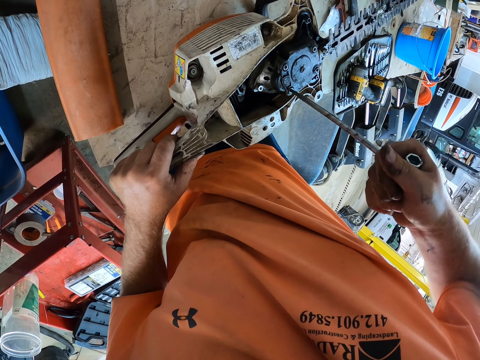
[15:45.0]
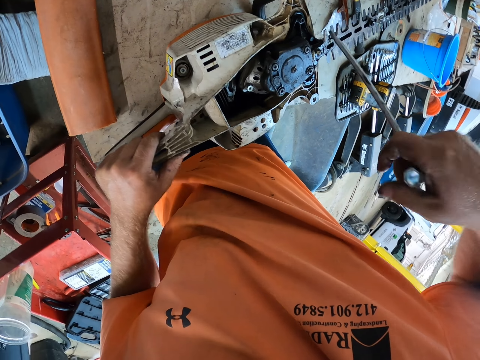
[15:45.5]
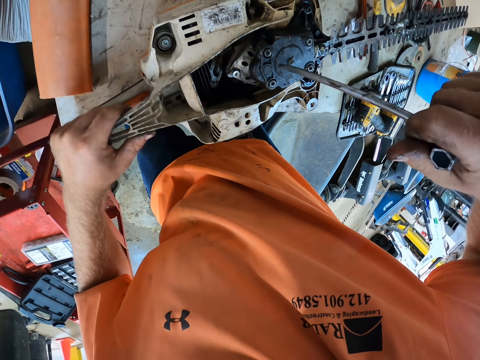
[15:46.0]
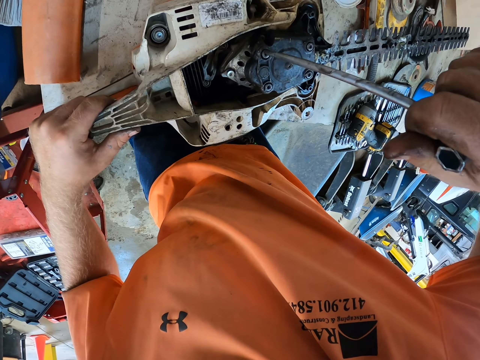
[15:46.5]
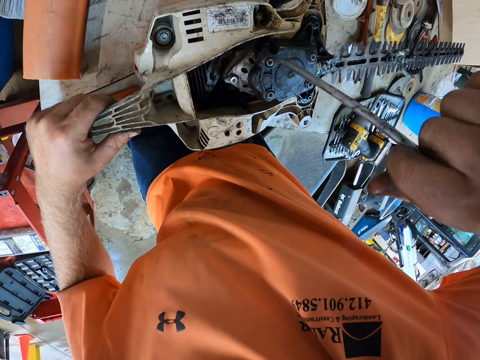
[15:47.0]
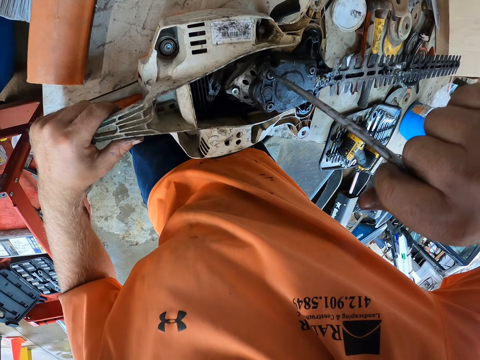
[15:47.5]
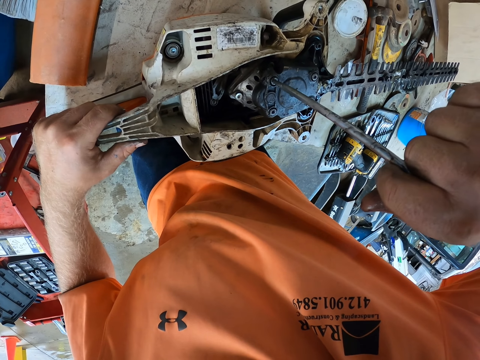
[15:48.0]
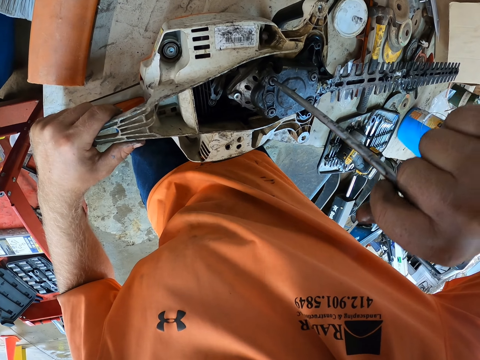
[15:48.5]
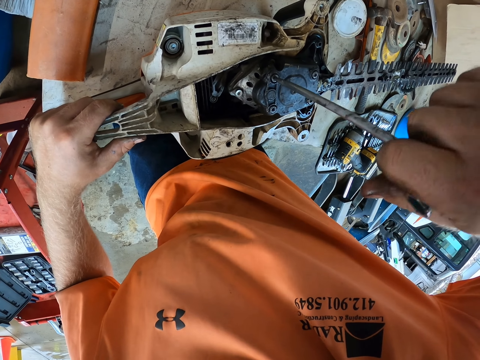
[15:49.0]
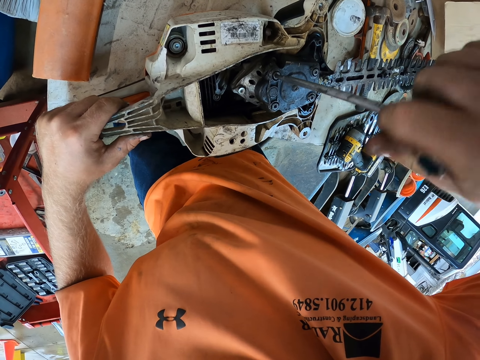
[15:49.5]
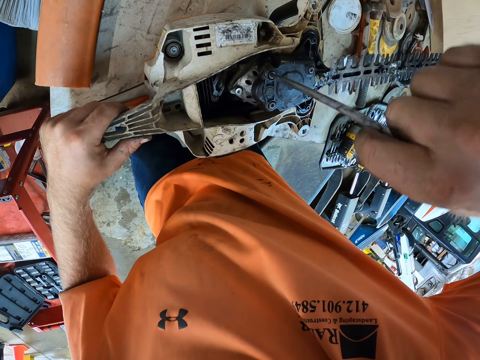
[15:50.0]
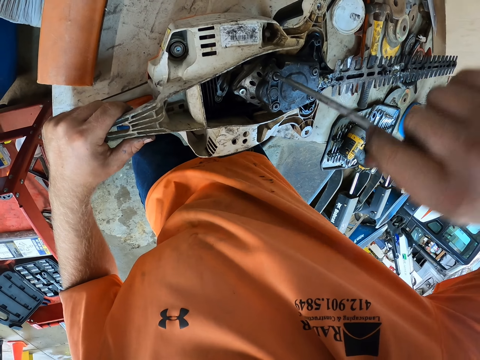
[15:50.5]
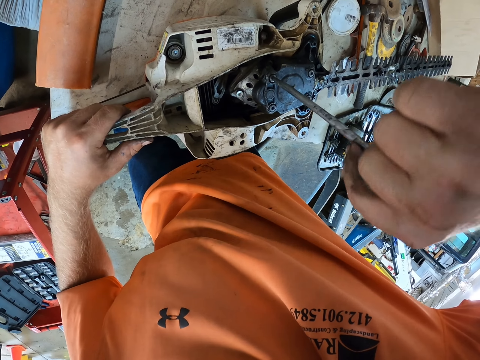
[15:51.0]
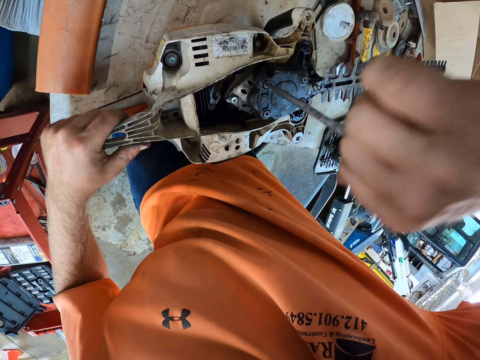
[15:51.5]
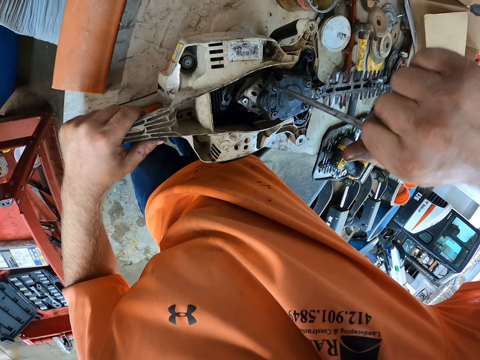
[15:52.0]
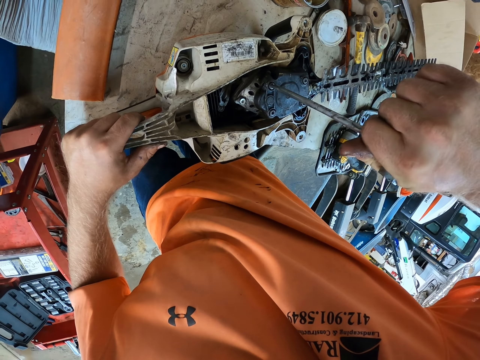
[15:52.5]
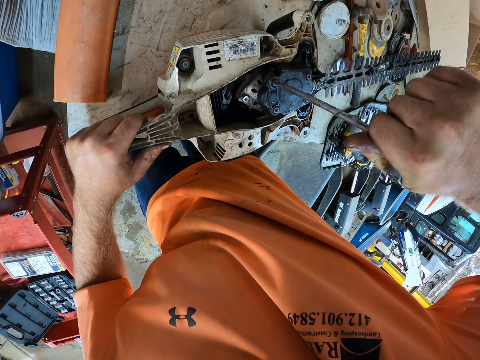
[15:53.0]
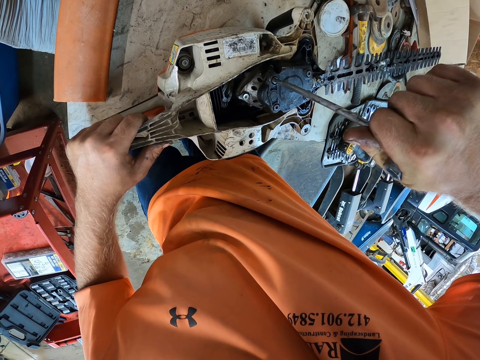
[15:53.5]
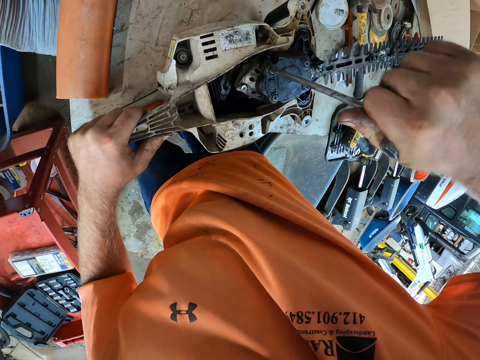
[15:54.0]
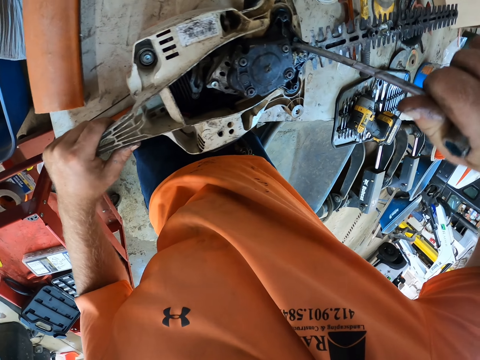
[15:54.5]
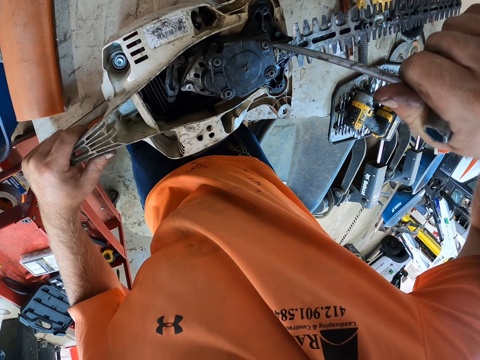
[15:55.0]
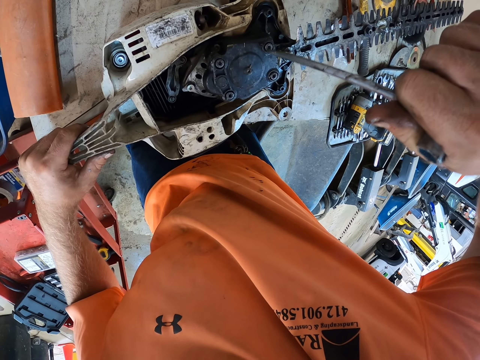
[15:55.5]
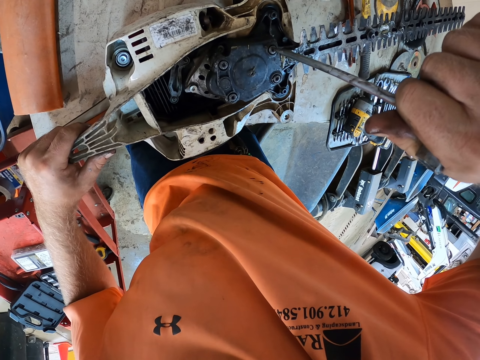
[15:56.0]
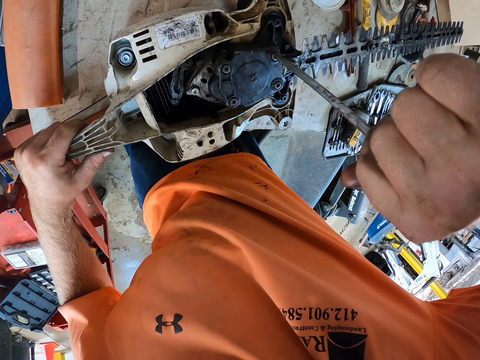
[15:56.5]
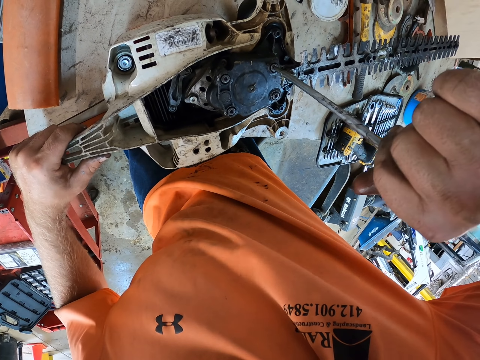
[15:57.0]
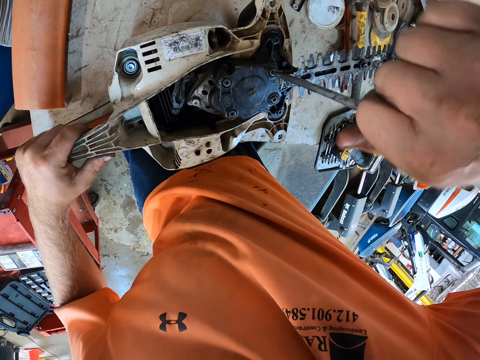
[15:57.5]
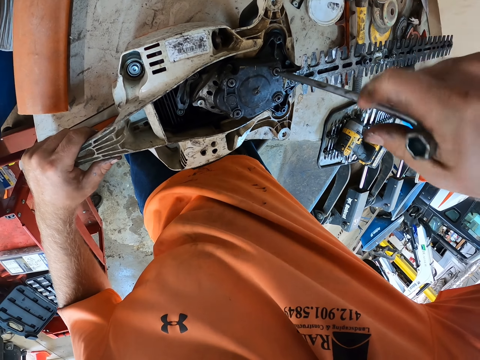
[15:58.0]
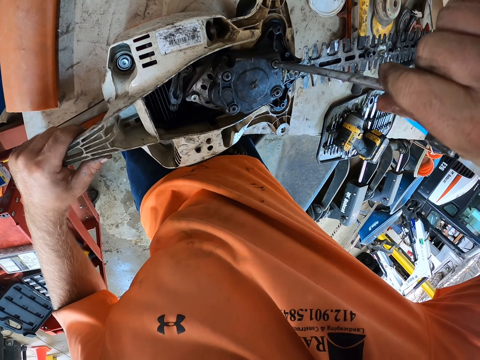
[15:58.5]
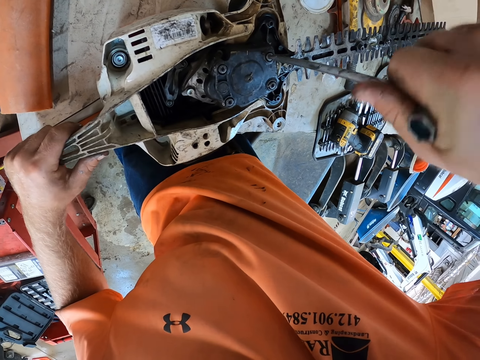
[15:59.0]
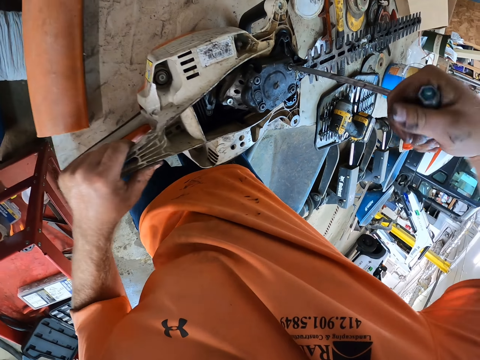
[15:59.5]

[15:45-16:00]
The camera wearer places the t-wrench on the bolt with his right hand. He tightens the bolt on the hedge trimmer lid with the t-wrench in his right hand. He places the t-wrench on the bolt with his right hand. He tightens the bolt on the hedge trimmer lid with the t-wrench in his right hand.

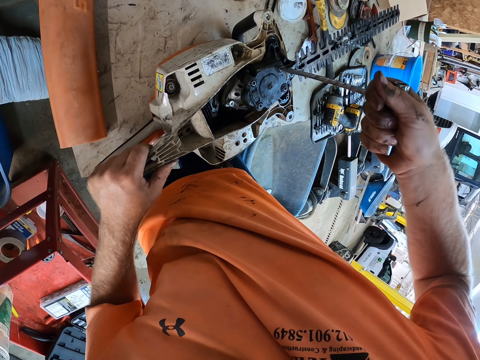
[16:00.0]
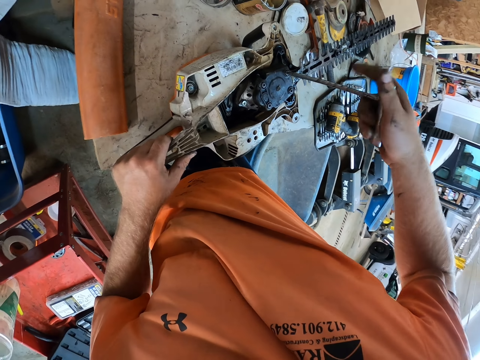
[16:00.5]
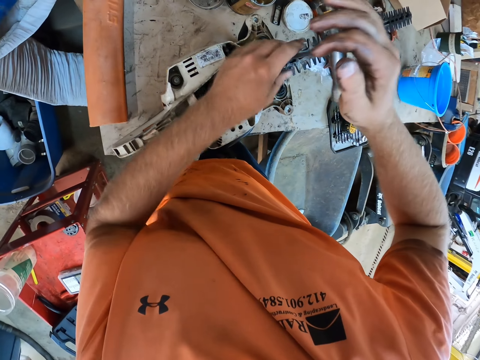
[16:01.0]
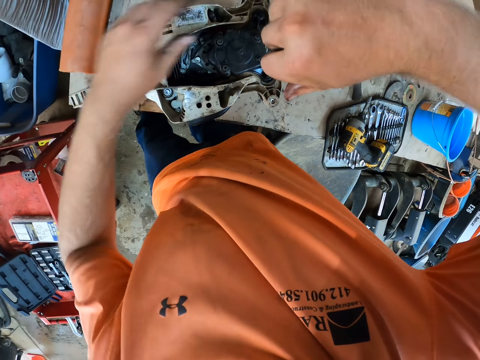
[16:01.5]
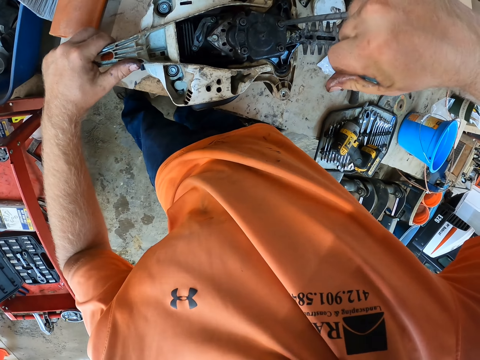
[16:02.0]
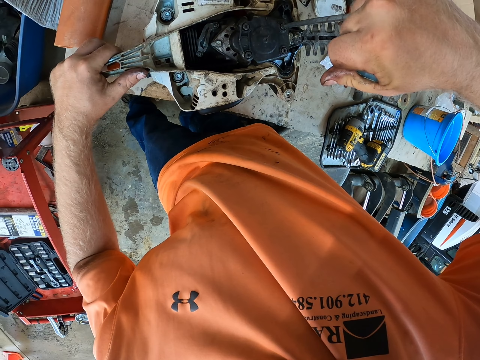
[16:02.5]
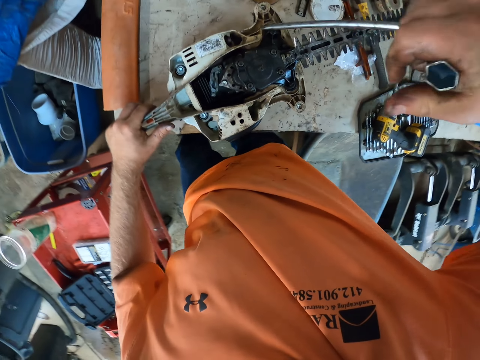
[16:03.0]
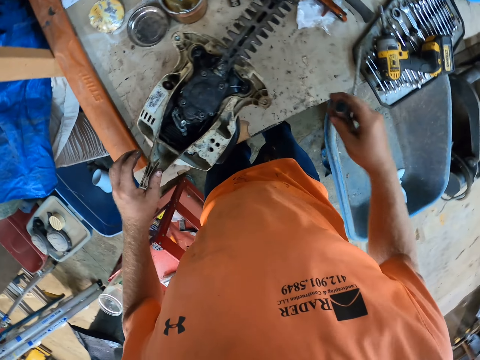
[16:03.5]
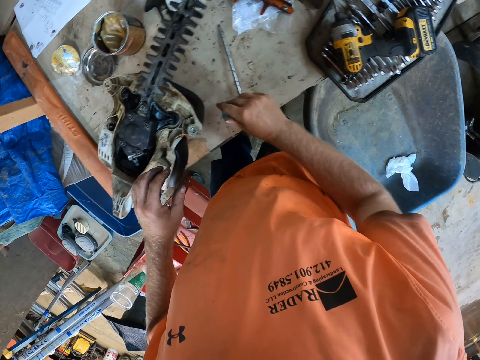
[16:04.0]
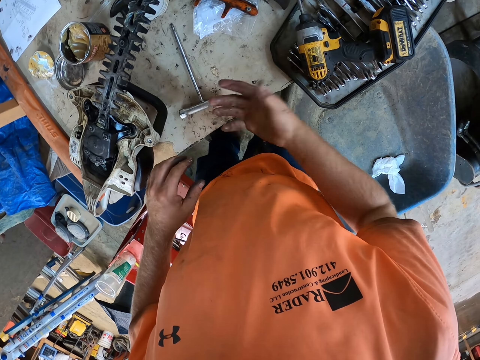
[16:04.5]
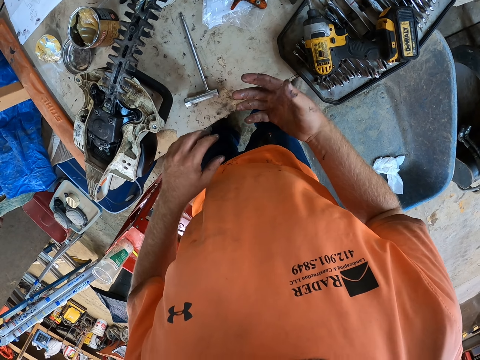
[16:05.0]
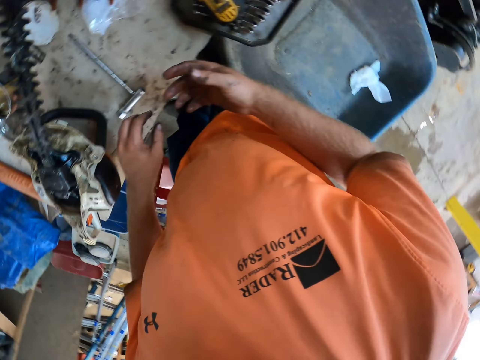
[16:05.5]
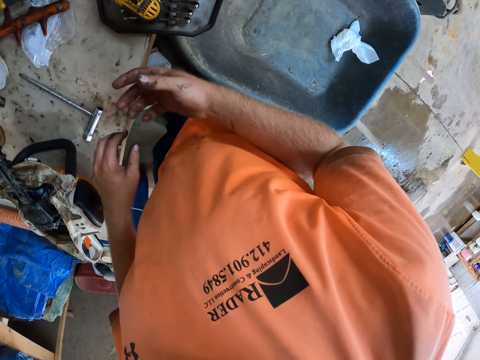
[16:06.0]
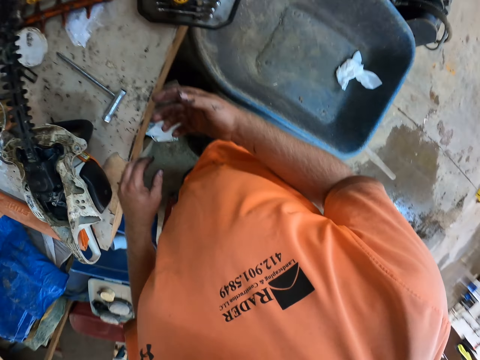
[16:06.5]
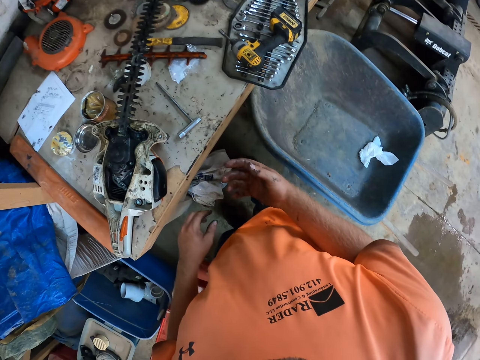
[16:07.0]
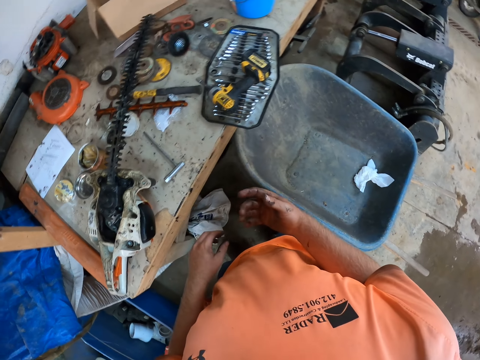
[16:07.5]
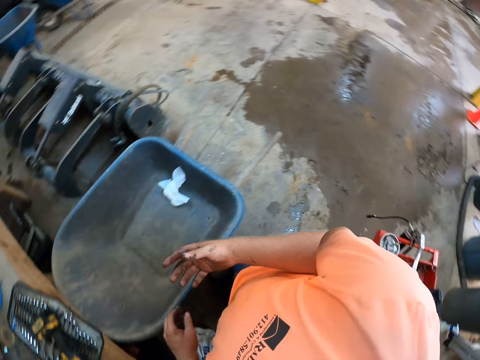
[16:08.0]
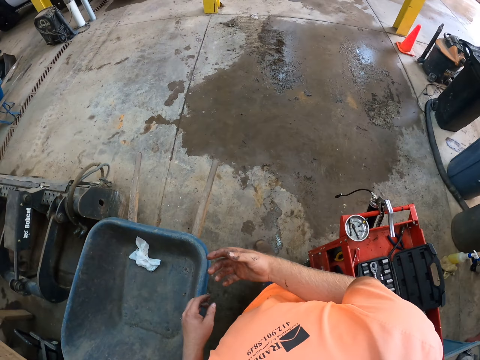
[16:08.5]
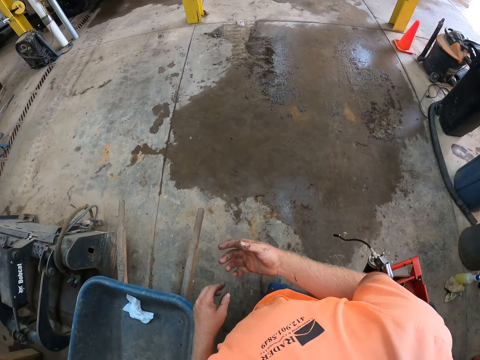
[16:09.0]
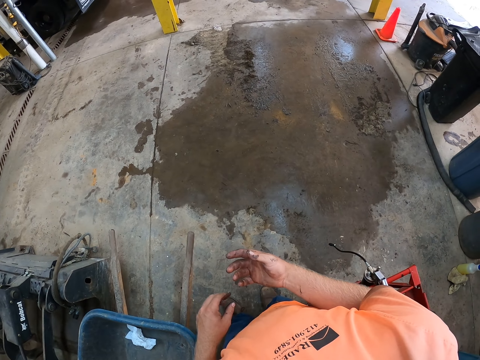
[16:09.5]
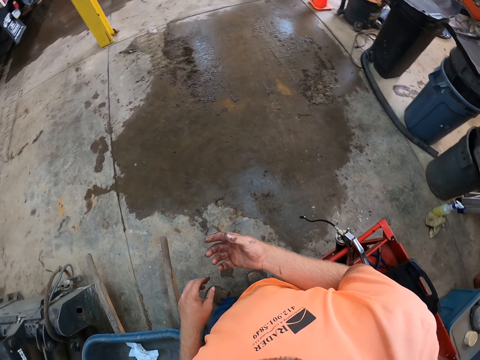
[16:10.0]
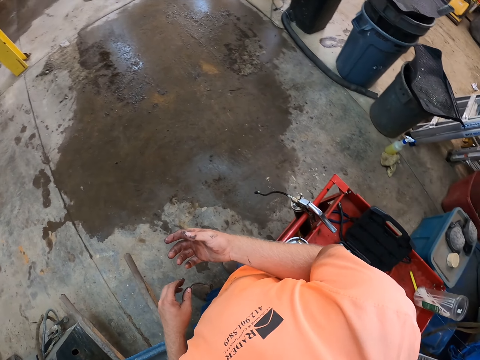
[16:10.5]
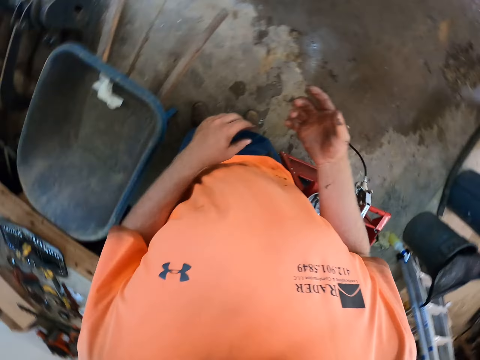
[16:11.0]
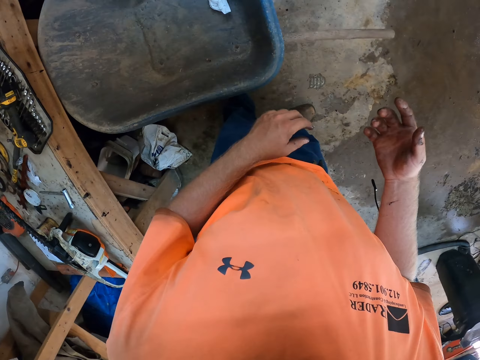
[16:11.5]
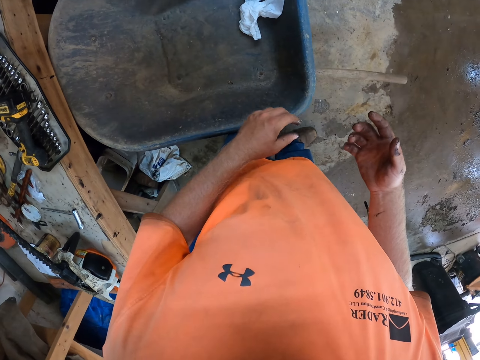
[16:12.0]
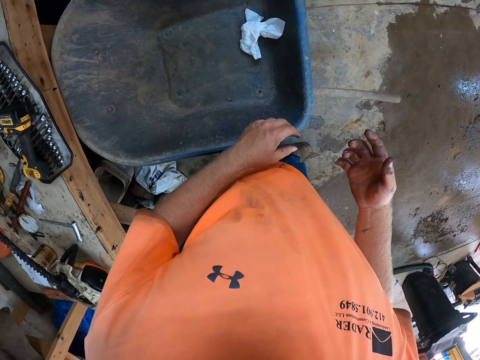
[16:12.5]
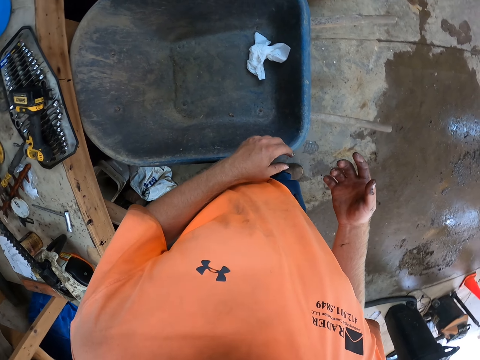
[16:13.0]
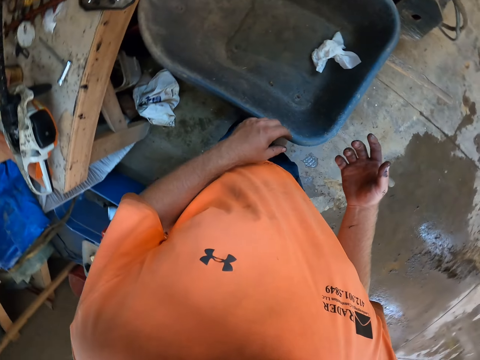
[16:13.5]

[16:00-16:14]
The camera wearer tightens the bolt on the hedge trimmer lid with the t-wrench in both hands. He places his left hand on the hedge trimmer. He drops the t-wrench on the table with his right hand.
